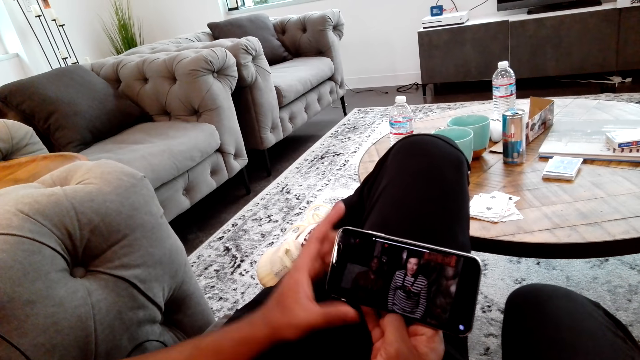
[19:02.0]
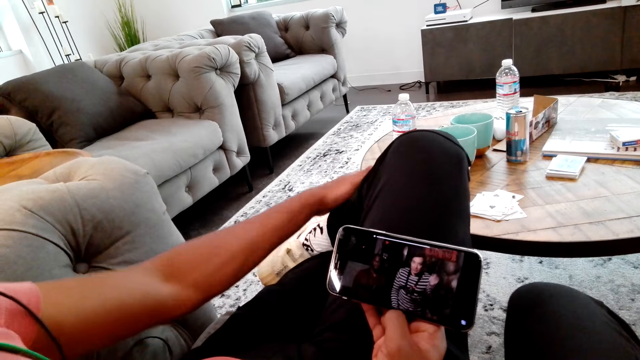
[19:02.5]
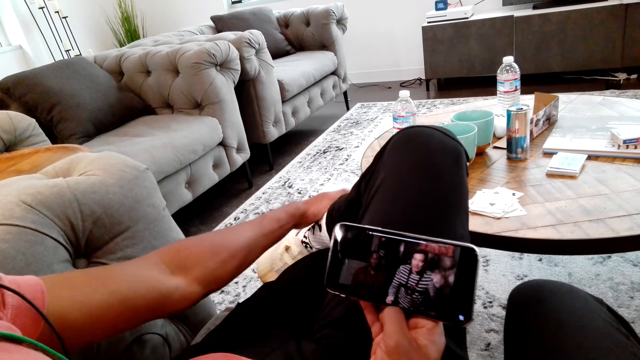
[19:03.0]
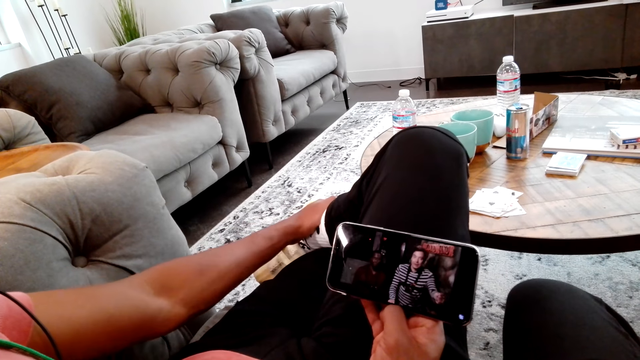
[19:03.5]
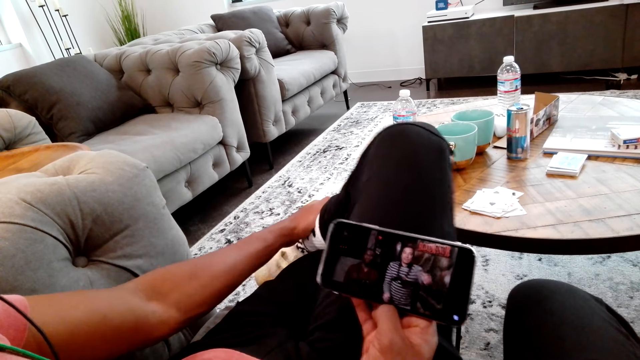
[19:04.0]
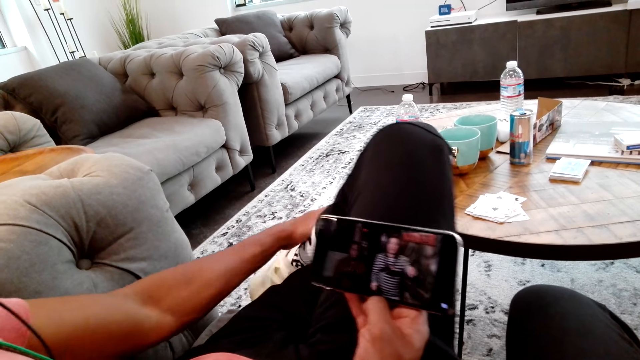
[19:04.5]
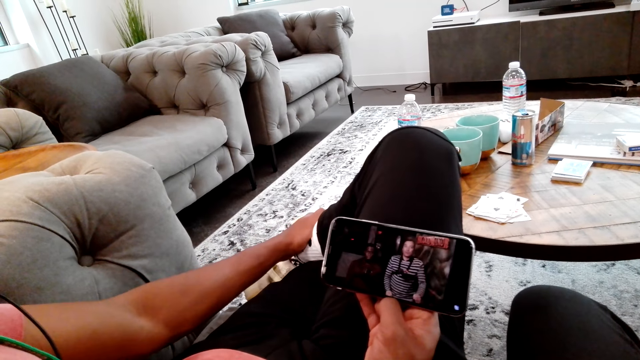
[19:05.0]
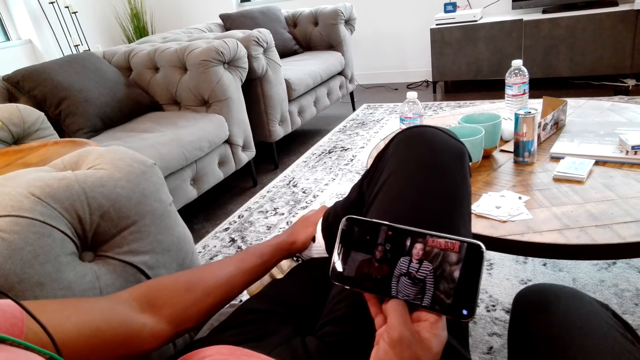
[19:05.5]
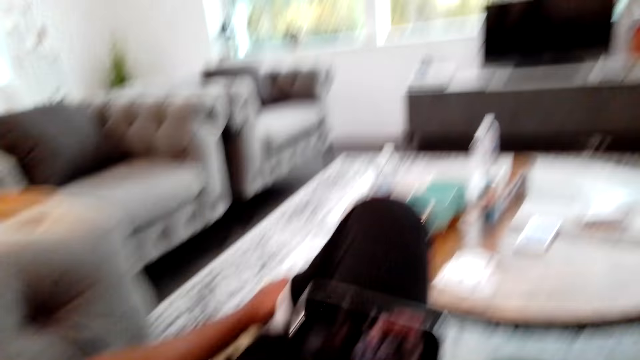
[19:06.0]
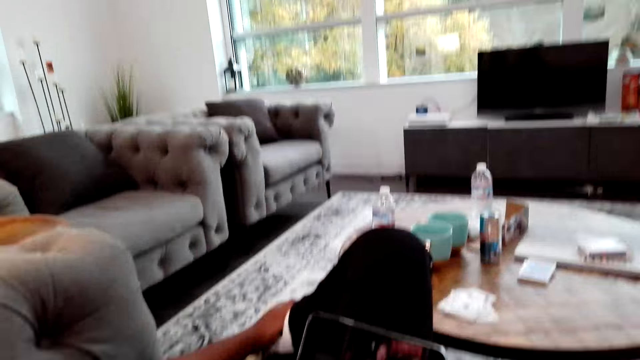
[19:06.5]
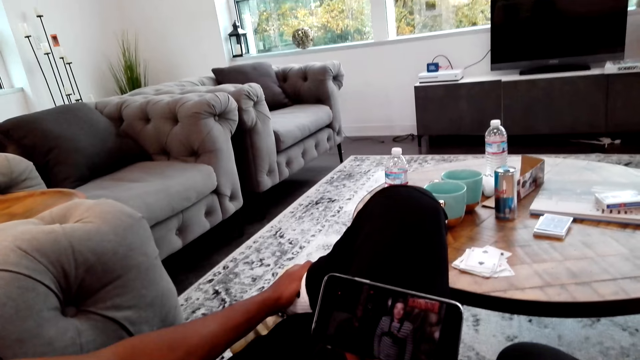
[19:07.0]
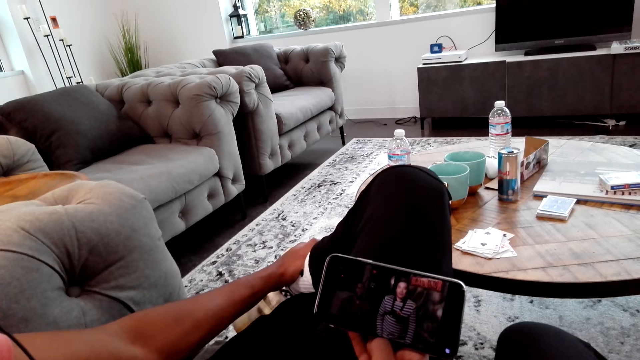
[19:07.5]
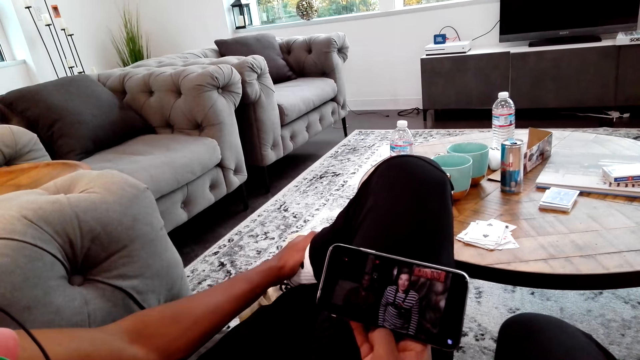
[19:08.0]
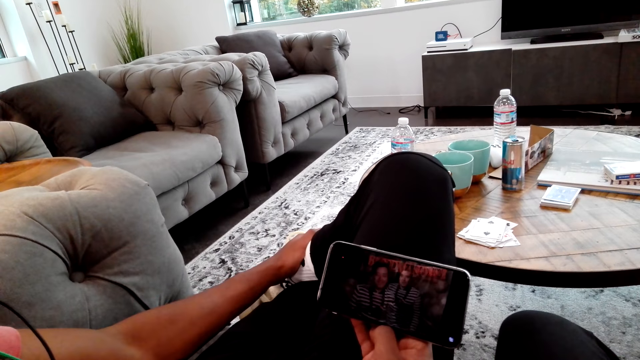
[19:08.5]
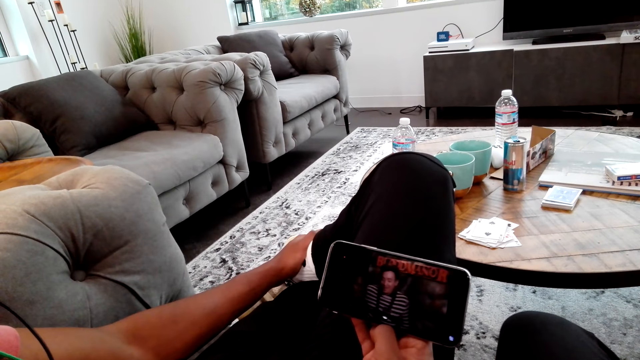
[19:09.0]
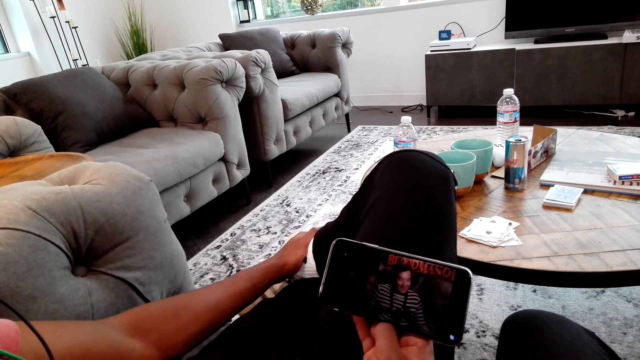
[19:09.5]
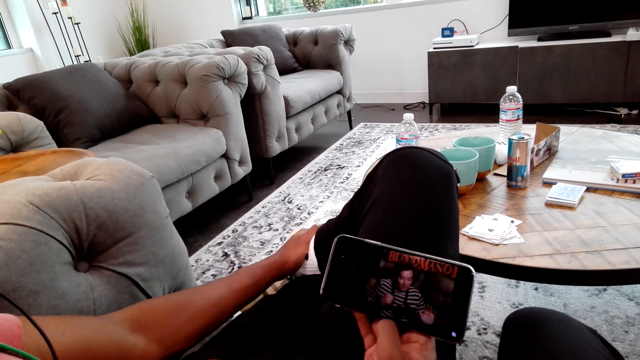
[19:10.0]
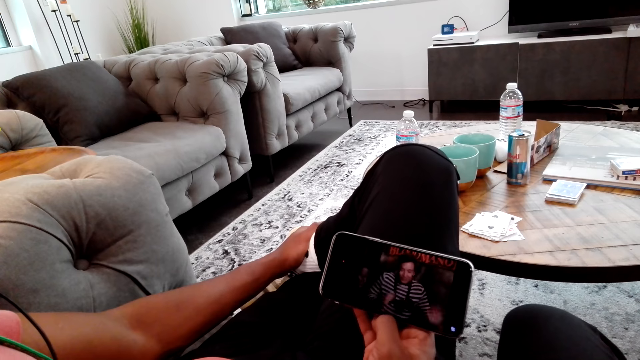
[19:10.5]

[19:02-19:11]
A man puts his hand on his leg and moves his leg. The man looks at the movie on the phone with the camera wearer. The camera wearer talks to the man.

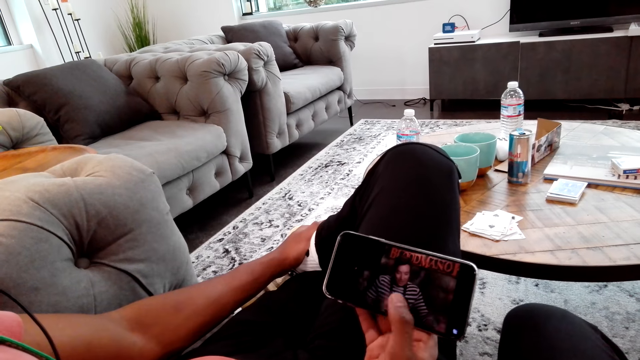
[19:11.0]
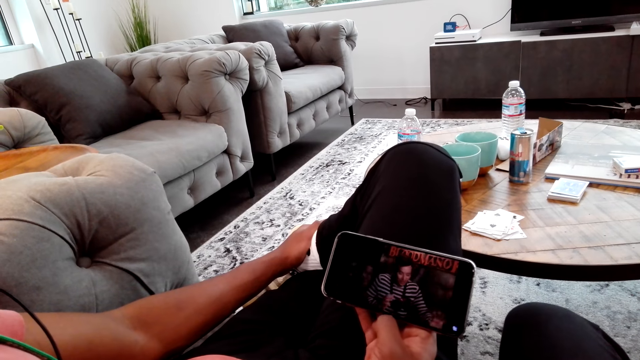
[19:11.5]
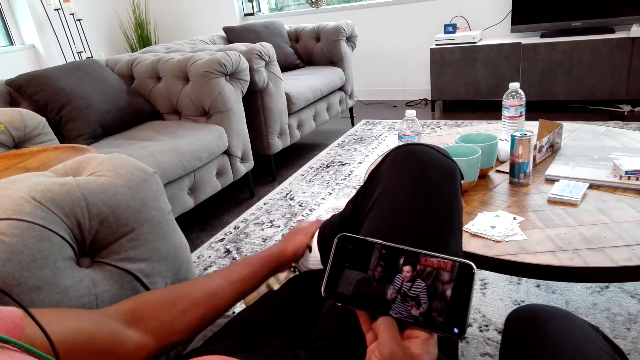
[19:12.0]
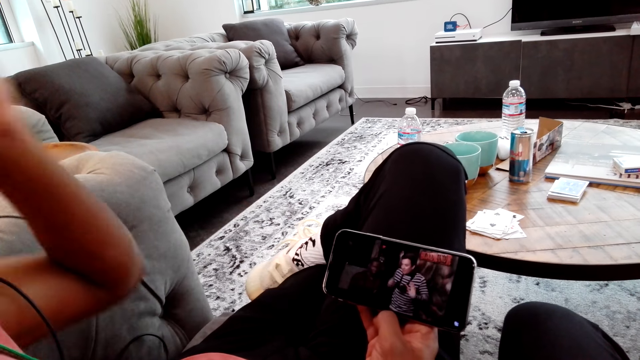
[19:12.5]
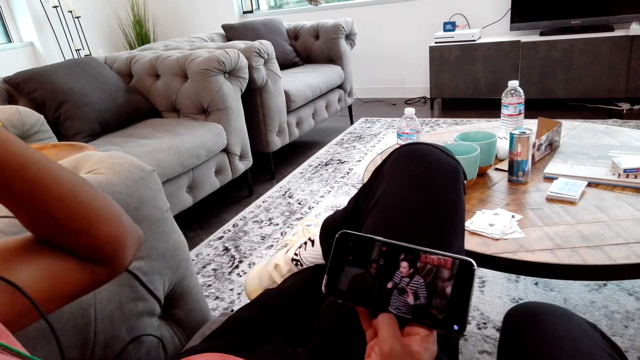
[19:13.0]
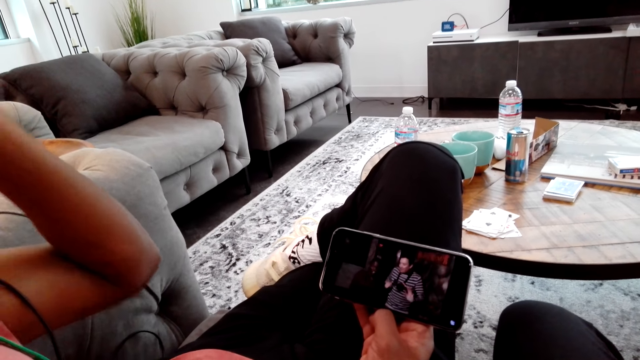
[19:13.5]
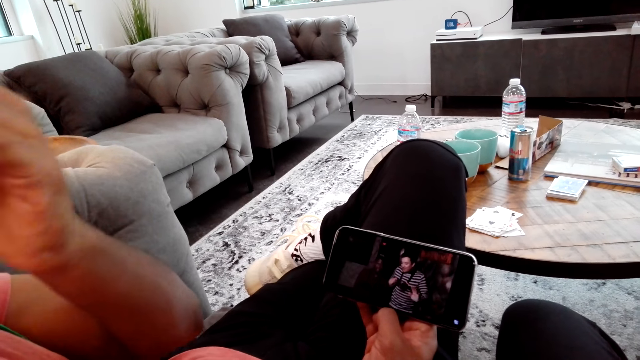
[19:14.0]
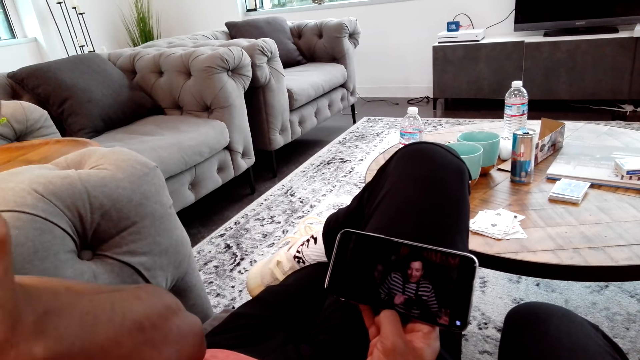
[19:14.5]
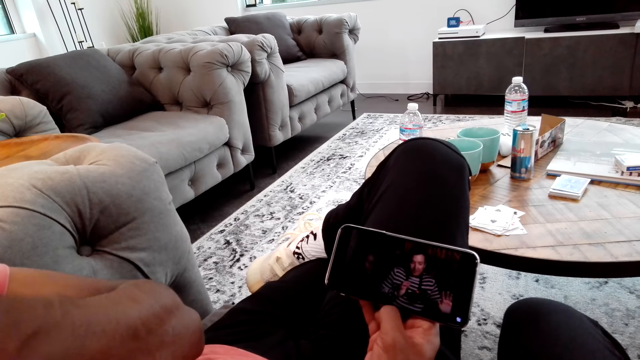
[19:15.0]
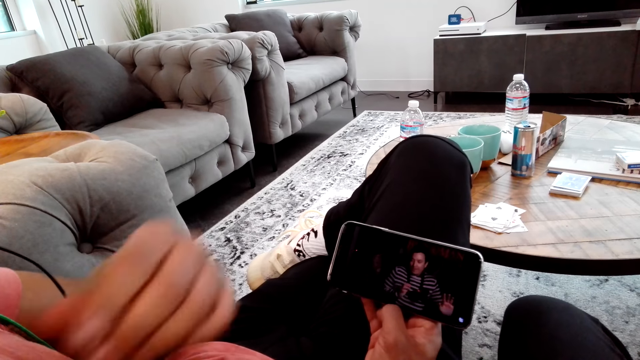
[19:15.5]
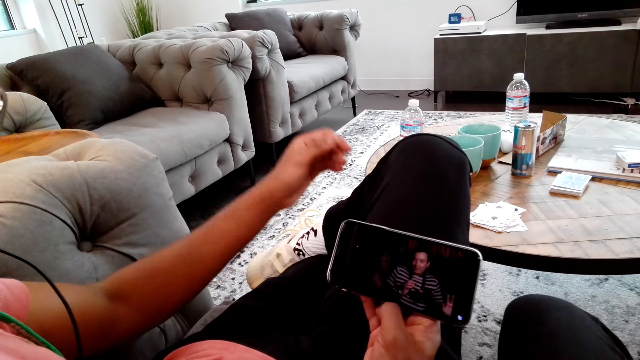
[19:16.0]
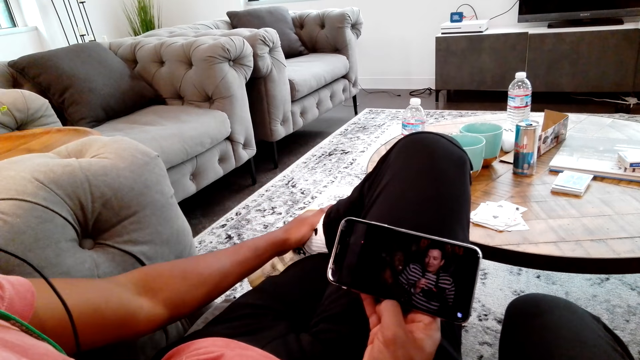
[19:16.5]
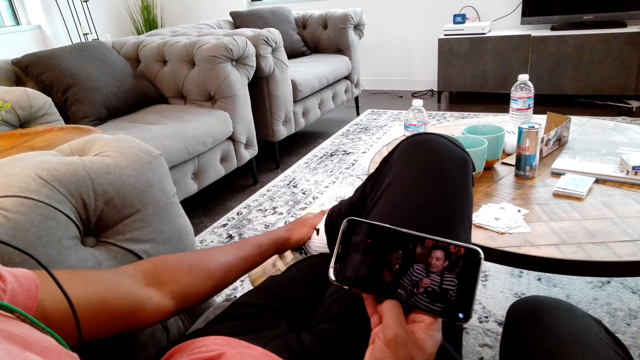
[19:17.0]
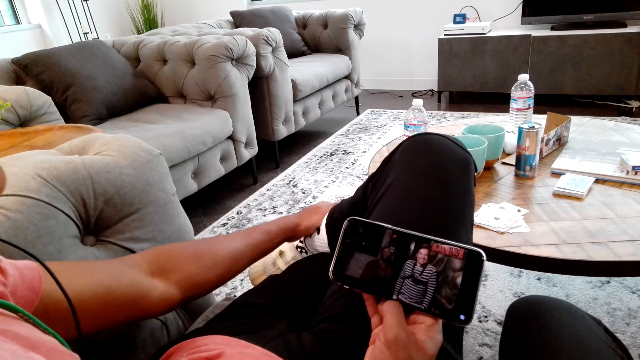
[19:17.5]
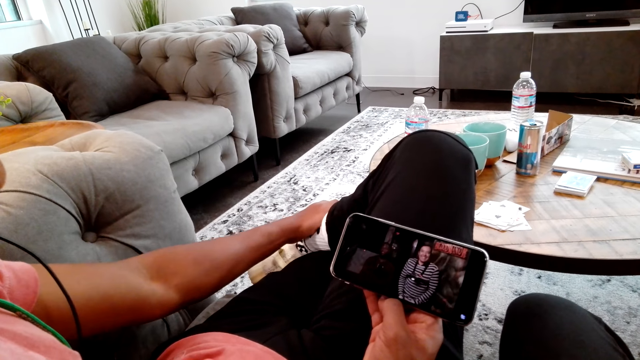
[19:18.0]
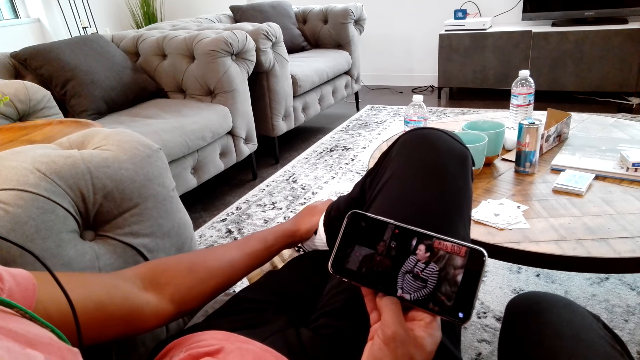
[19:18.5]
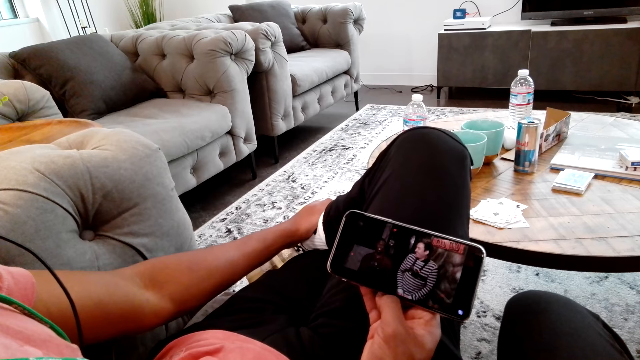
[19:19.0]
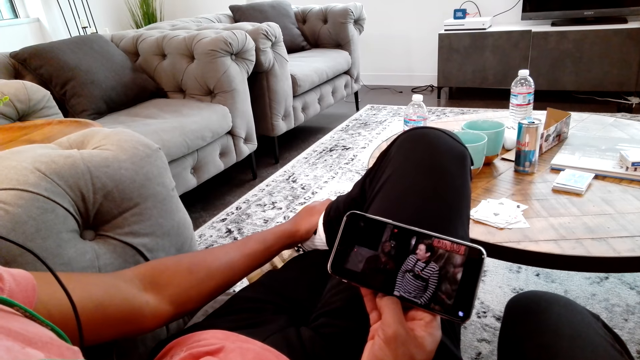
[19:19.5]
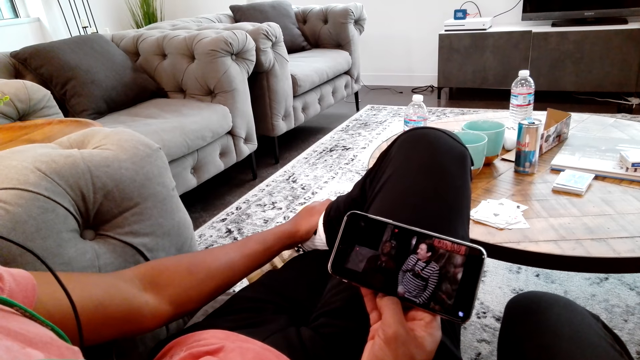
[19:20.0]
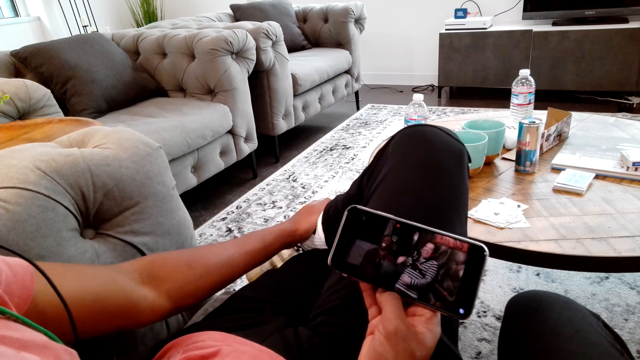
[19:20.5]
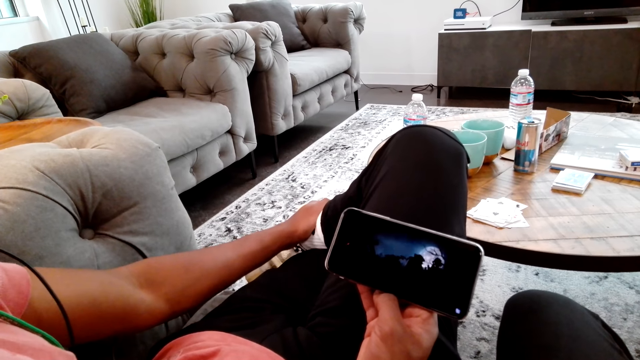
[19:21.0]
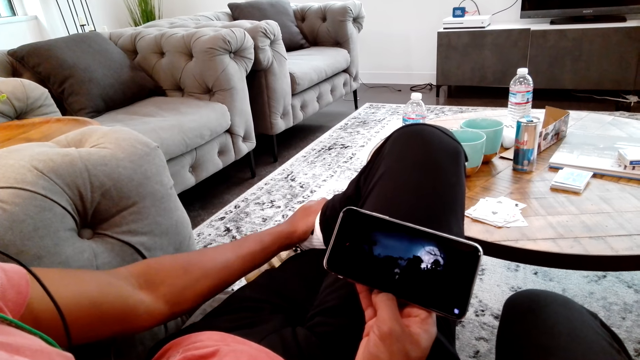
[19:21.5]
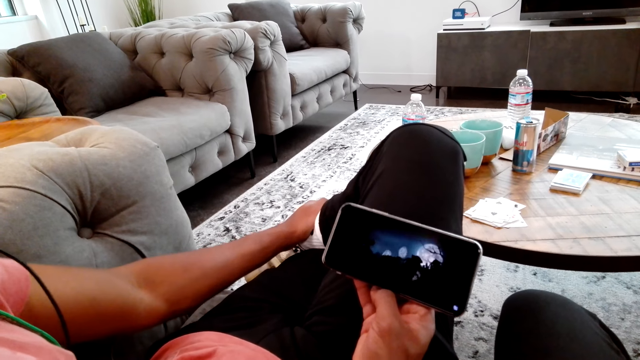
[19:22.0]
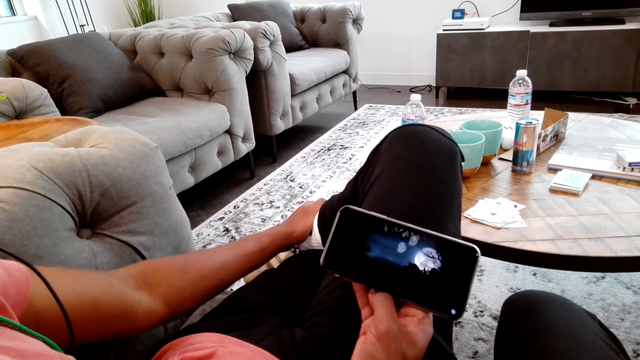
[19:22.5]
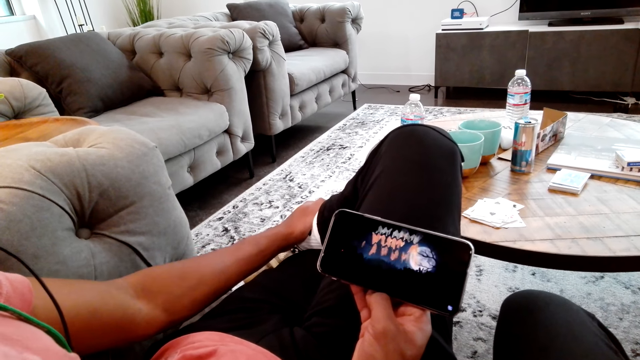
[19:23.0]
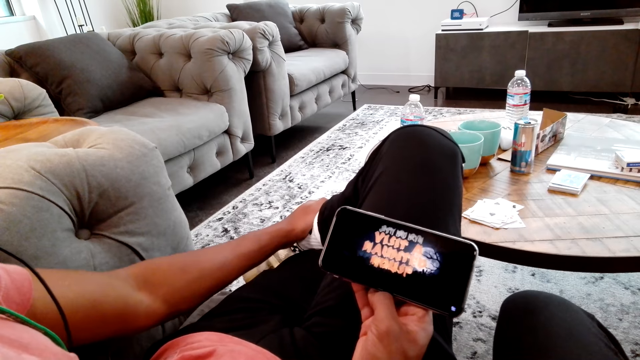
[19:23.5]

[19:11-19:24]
A man lifts up his hand. The man watches on the phone with the camera wearer and stretches the hand. The man touches the face. The man watches on the phone with the camera wearer. The man puts his hand on his leg and looks at the phone.
